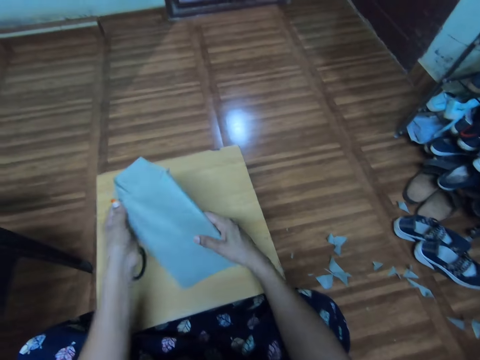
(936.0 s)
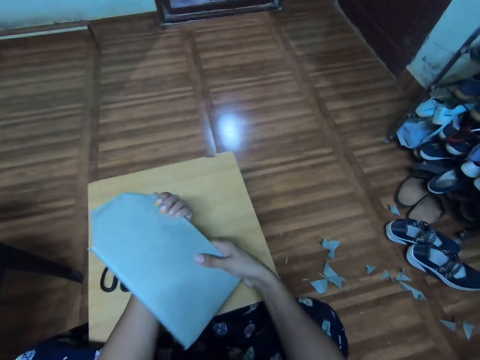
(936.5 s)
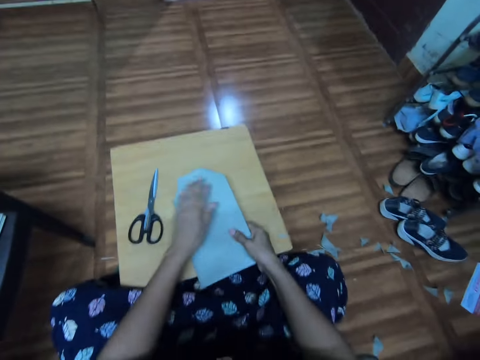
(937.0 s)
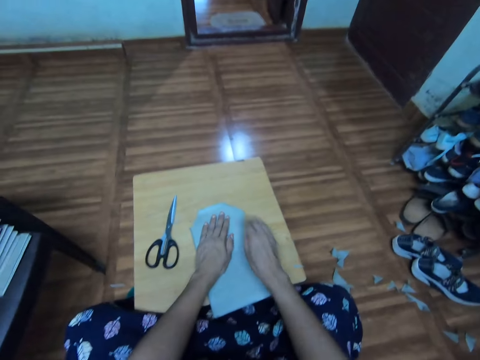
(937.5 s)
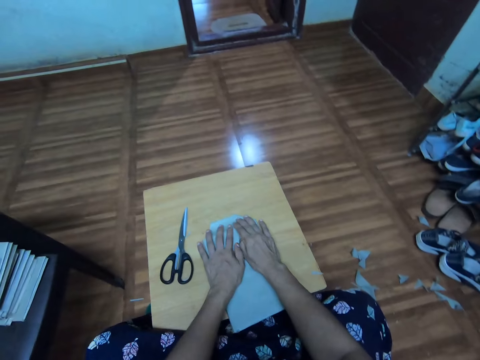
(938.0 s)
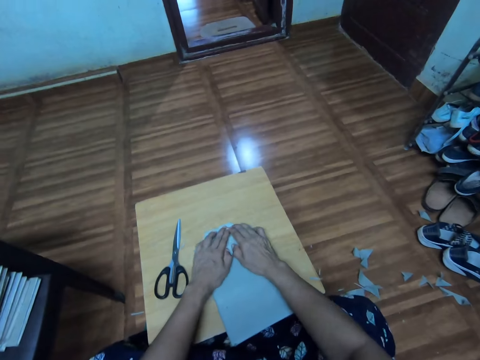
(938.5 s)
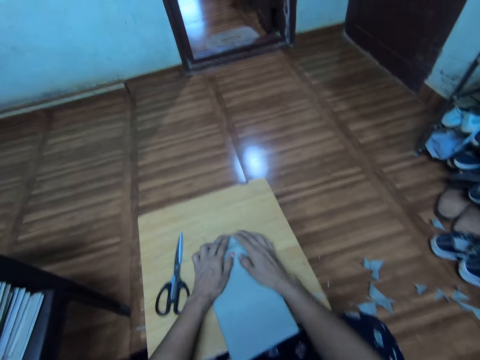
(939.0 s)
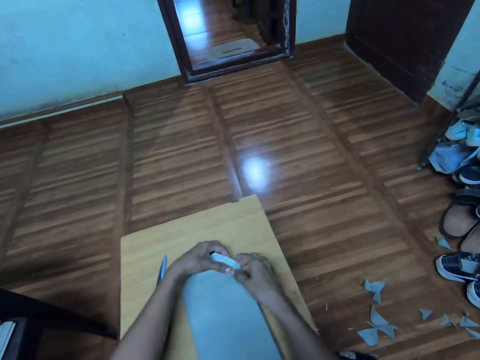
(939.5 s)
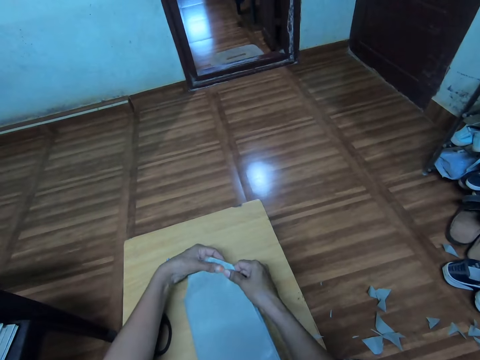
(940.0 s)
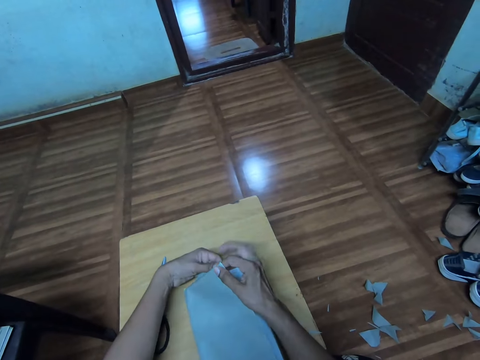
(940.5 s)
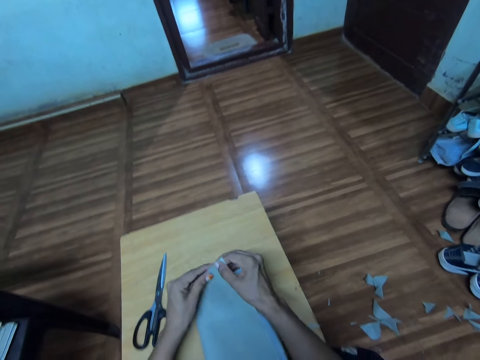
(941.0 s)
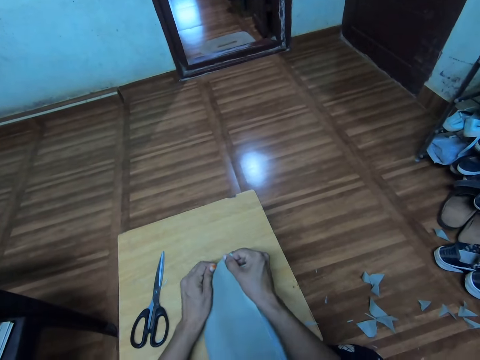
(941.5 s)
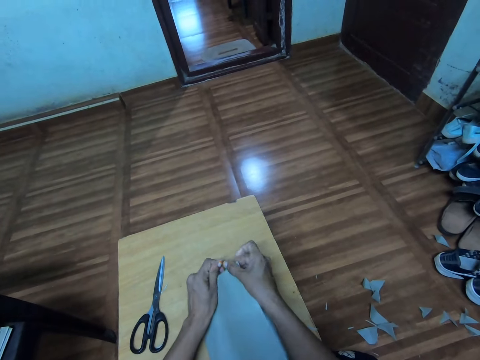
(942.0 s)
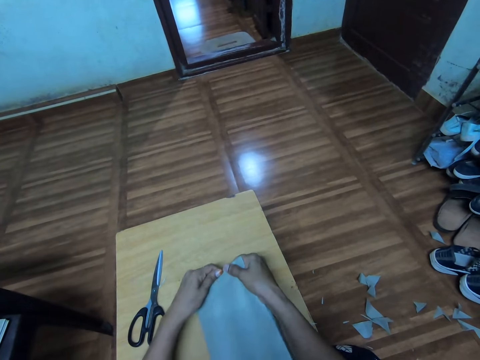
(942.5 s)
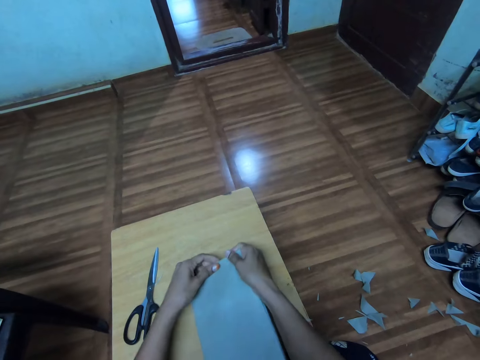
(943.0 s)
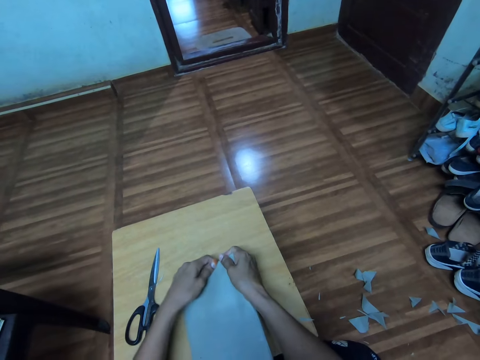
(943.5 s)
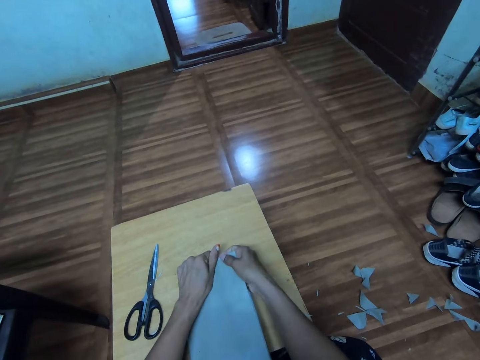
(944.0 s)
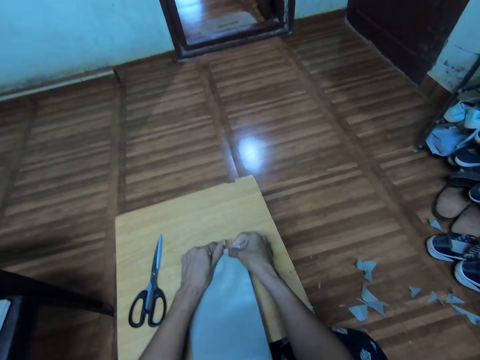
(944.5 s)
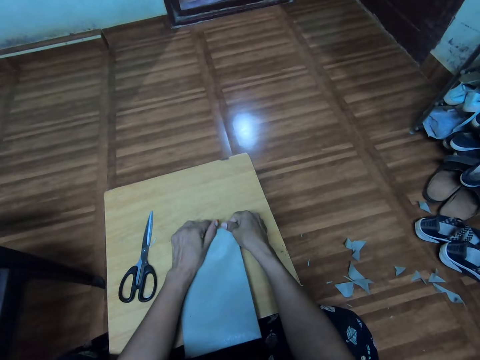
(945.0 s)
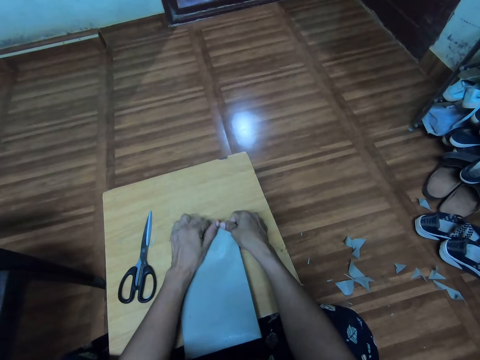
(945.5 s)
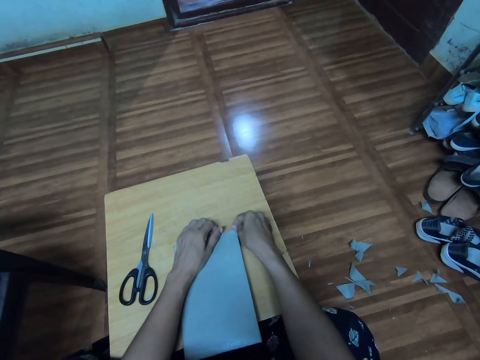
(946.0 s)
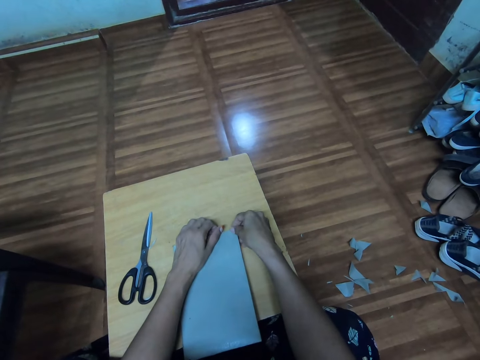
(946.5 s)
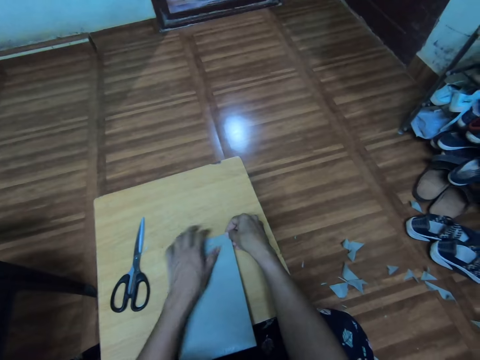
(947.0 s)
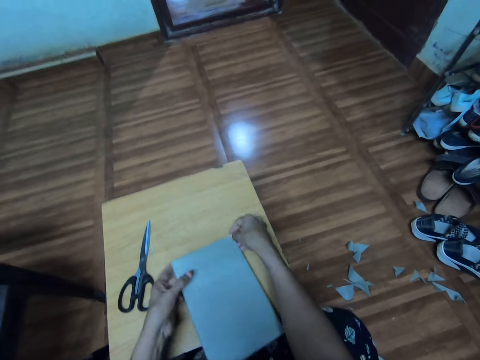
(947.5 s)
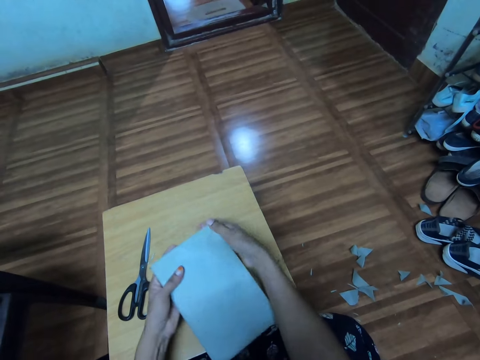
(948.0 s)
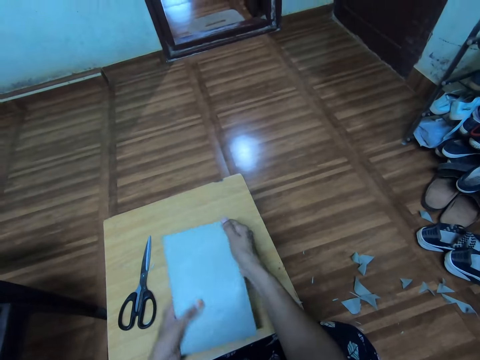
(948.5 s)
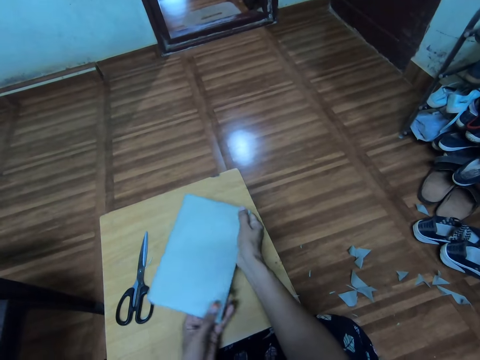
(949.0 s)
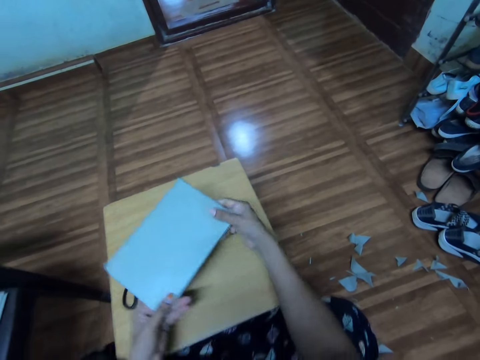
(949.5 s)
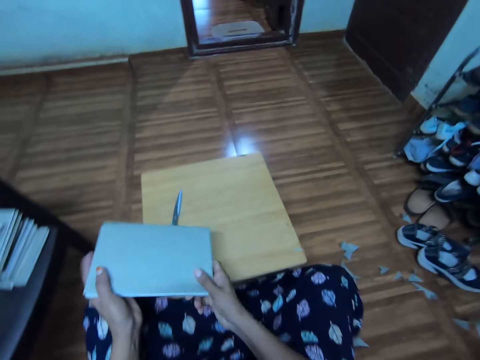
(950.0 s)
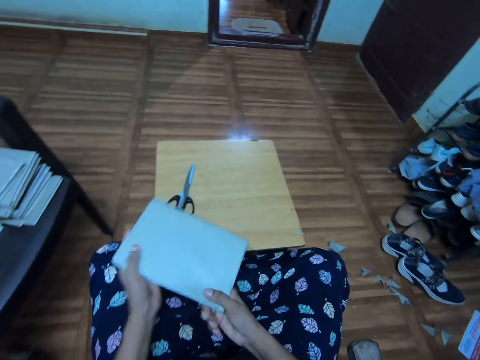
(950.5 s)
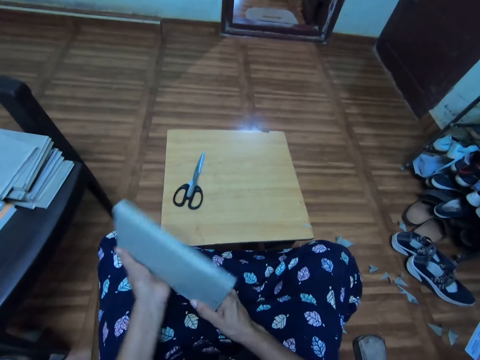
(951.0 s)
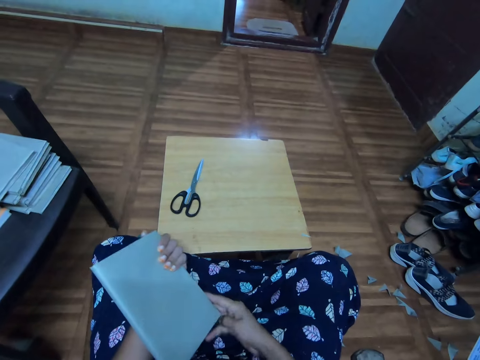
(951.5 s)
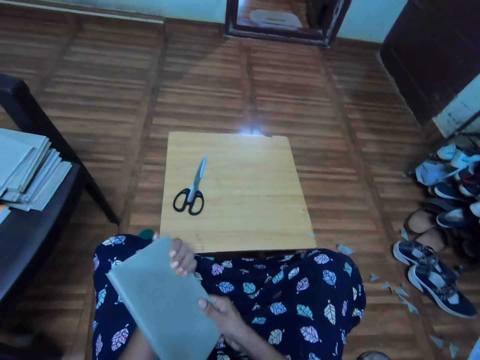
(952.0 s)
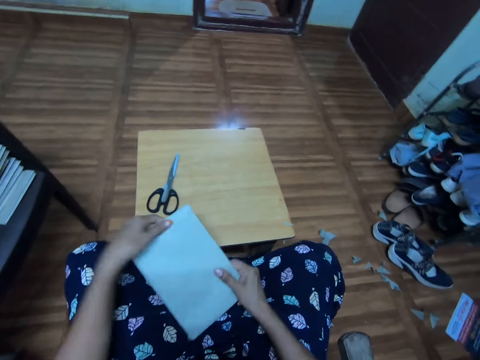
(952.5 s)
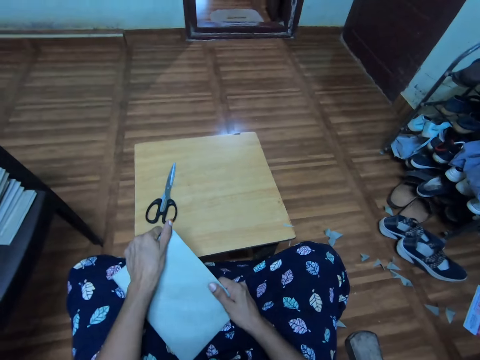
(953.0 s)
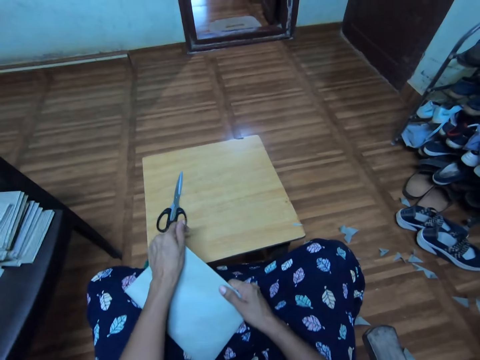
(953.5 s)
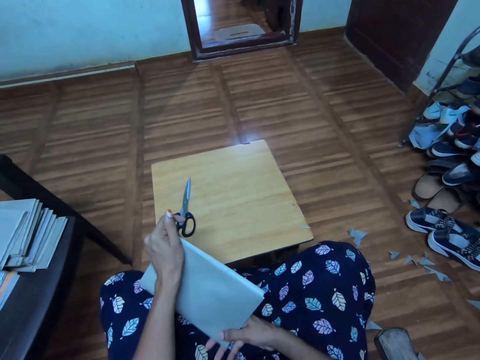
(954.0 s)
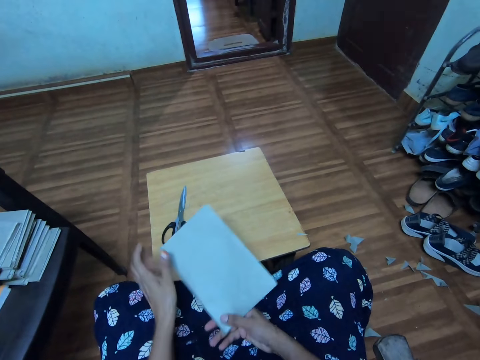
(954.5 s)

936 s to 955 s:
The camera wearer turns the book. They put the book on the table. They fold the manilla paper. They hold the book.

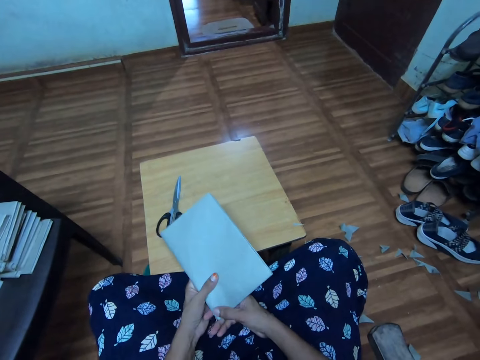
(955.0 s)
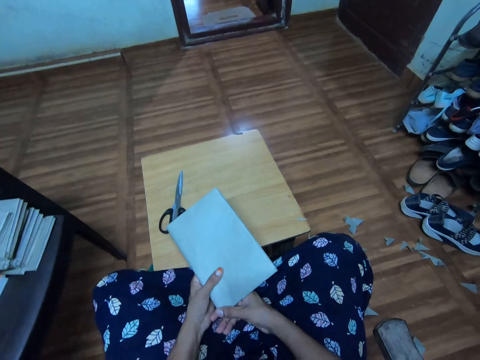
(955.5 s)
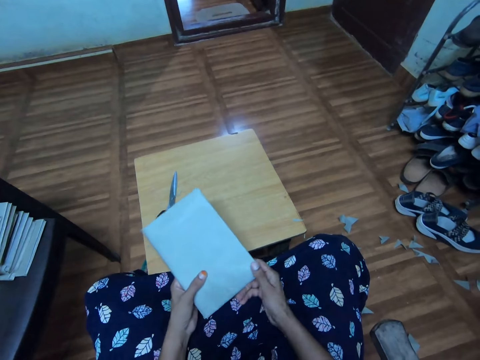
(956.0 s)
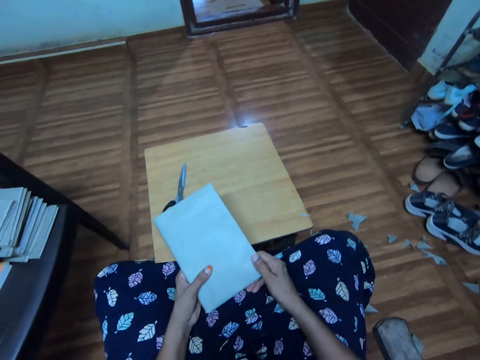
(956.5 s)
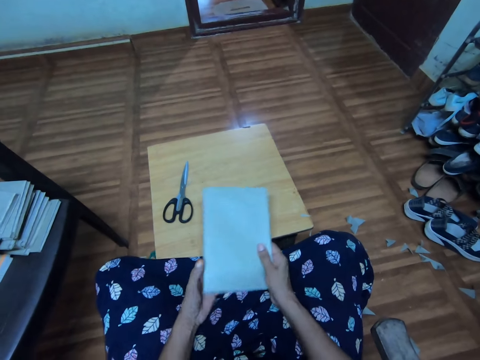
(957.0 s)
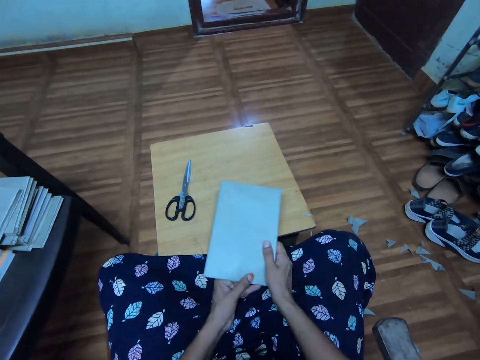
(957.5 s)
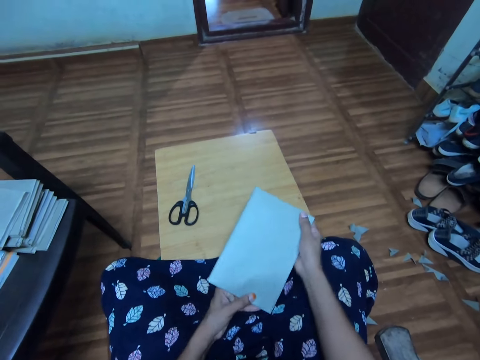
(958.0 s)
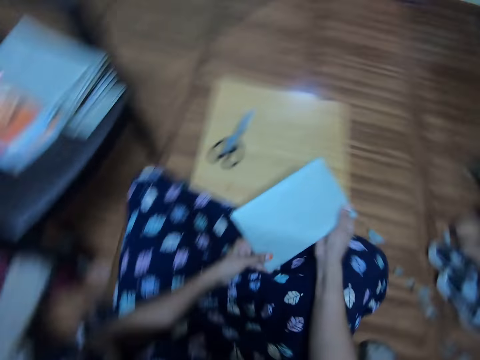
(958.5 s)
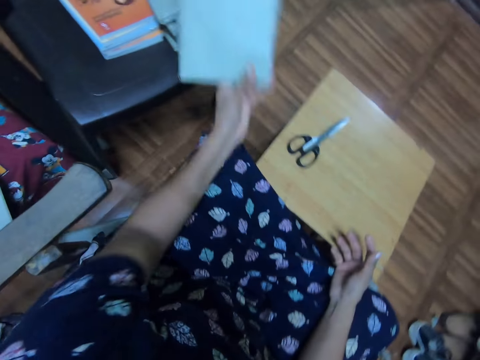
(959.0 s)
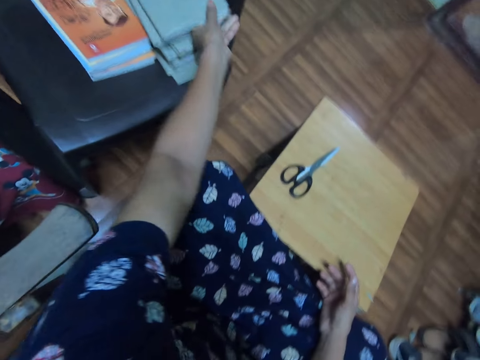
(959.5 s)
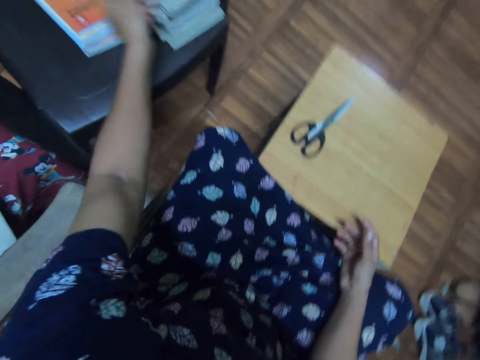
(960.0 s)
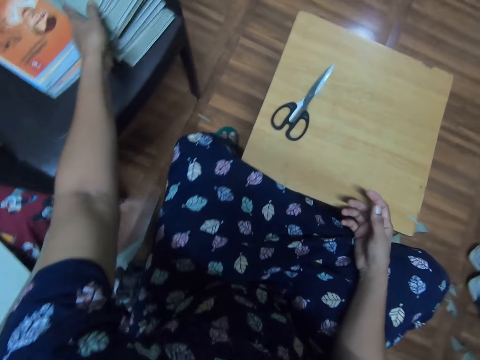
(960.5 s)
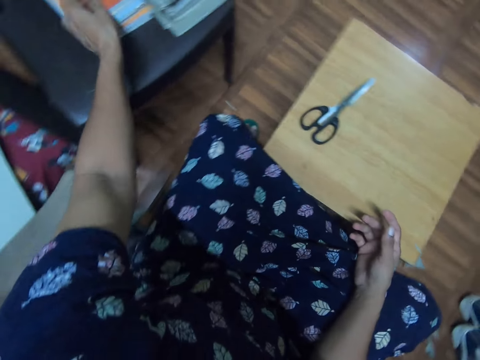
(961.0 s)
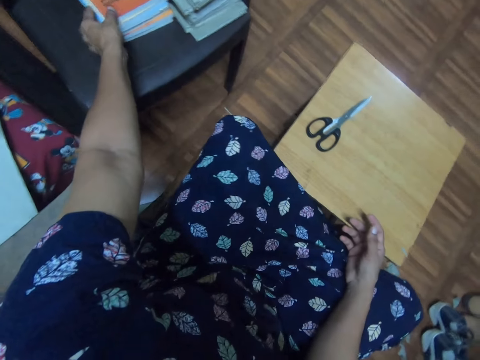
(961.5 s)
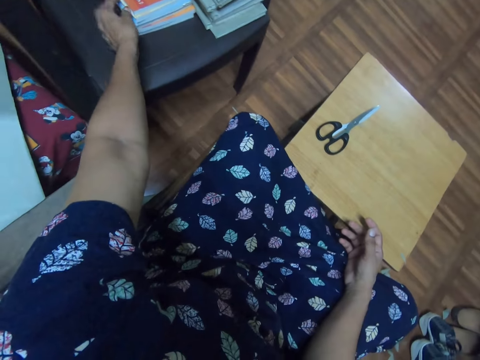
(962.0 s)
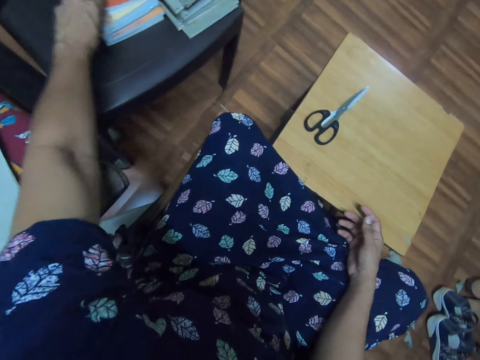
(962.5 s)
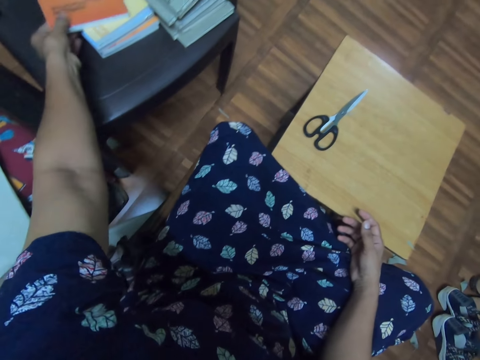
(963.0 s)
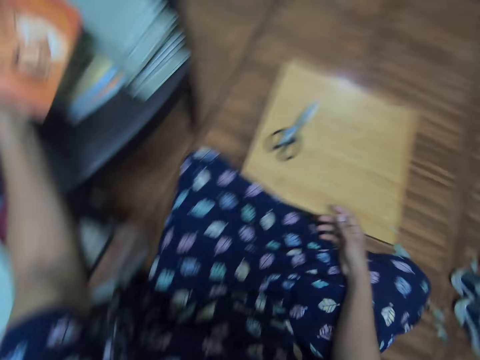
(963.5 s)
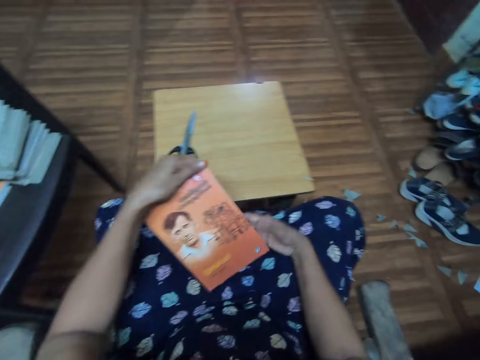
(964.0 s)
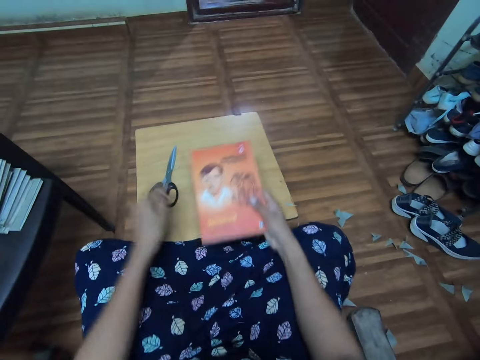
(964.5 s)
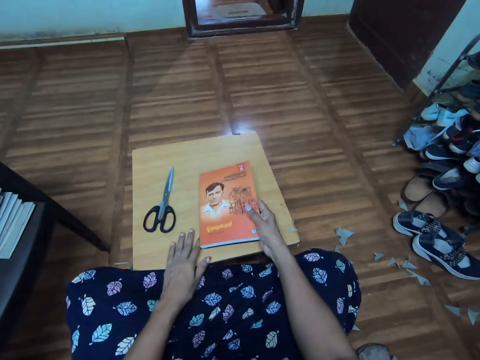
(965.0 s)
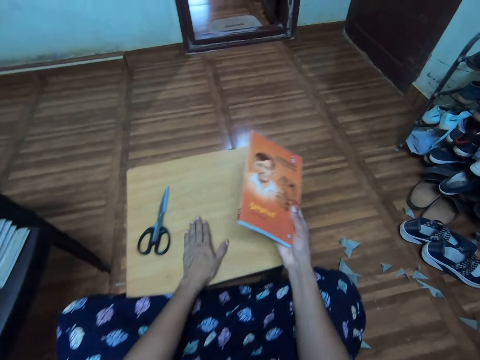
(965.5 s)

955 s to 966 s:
The camera wearer puts a book on the other books. They pick up another book. They put the book on the table.
